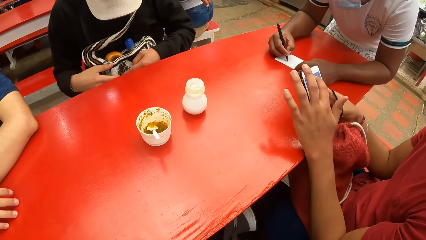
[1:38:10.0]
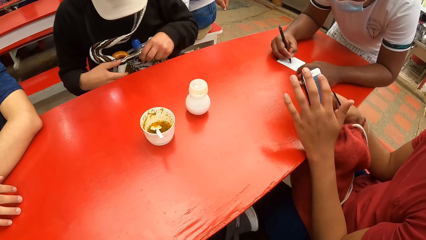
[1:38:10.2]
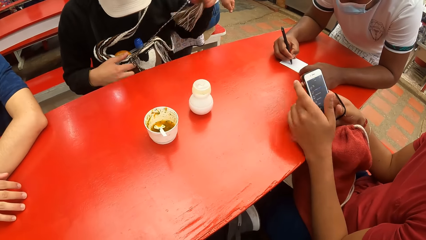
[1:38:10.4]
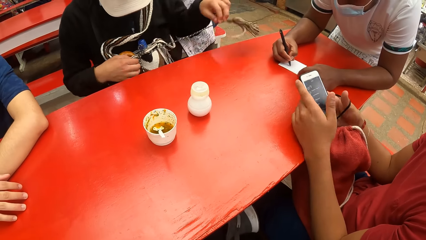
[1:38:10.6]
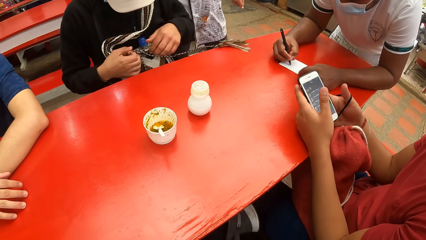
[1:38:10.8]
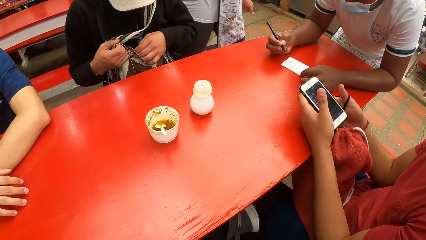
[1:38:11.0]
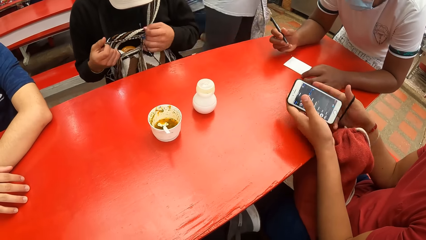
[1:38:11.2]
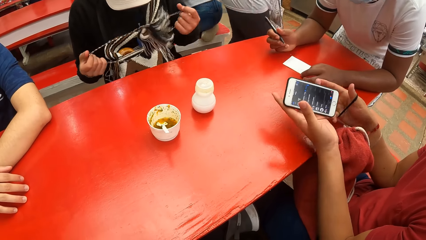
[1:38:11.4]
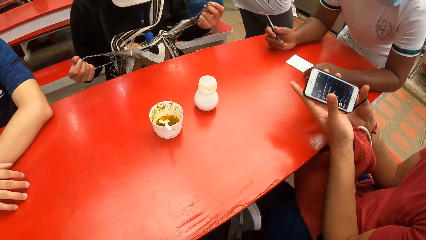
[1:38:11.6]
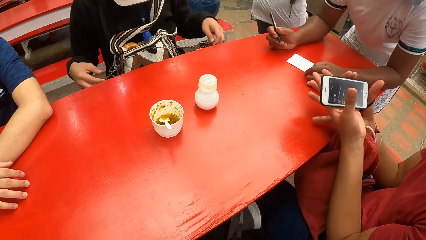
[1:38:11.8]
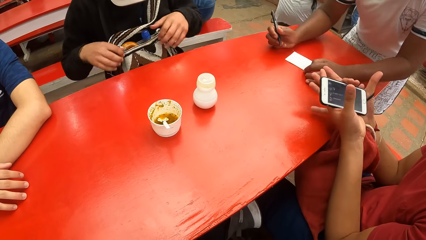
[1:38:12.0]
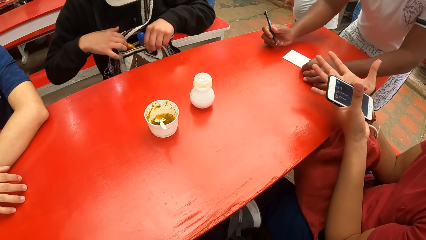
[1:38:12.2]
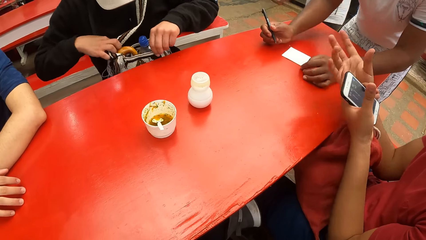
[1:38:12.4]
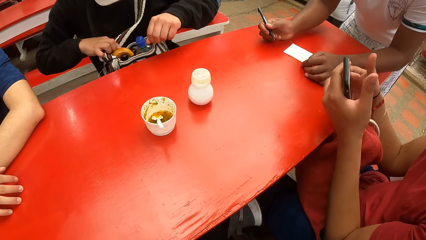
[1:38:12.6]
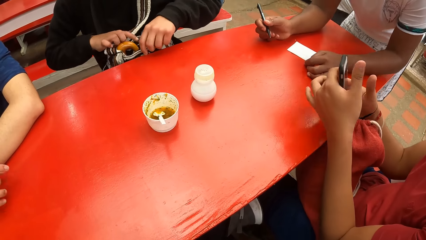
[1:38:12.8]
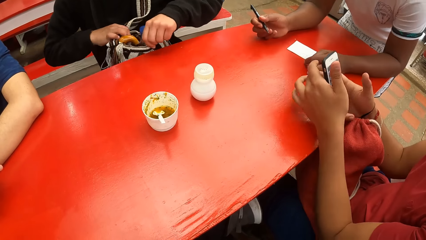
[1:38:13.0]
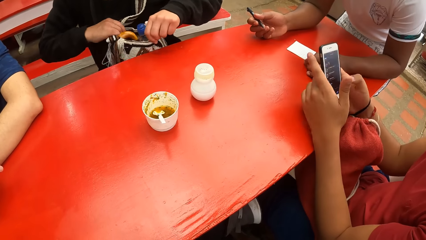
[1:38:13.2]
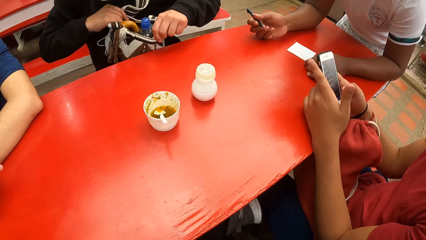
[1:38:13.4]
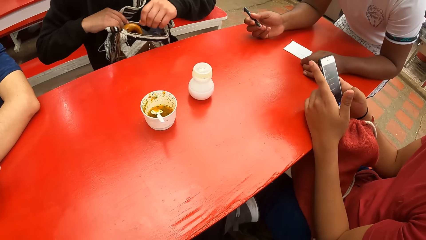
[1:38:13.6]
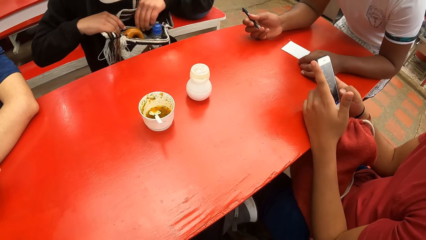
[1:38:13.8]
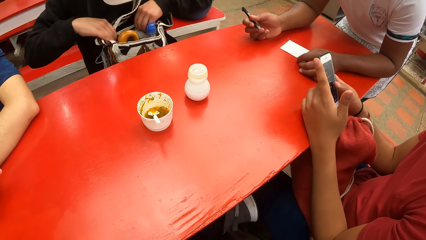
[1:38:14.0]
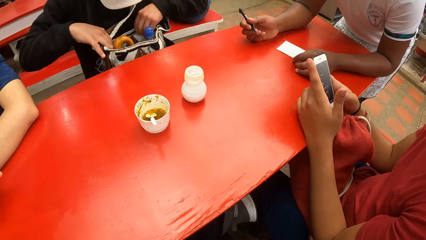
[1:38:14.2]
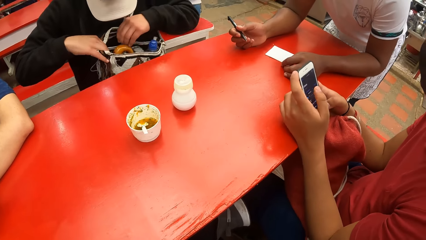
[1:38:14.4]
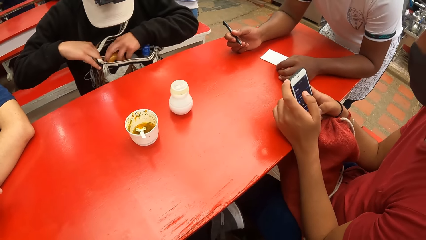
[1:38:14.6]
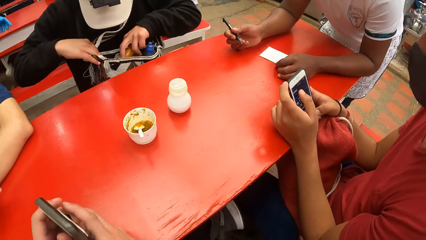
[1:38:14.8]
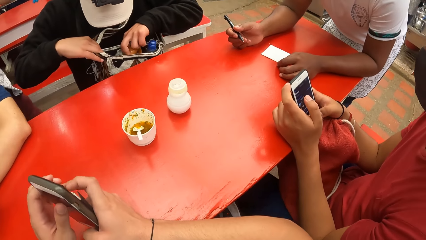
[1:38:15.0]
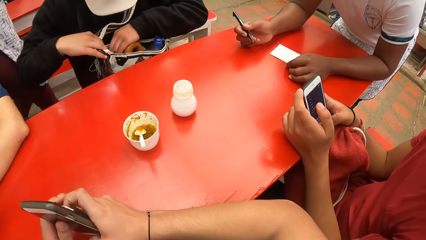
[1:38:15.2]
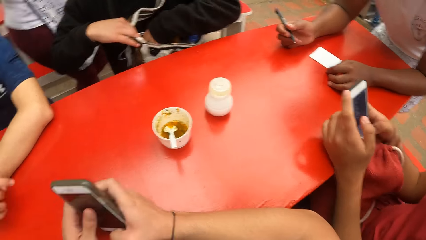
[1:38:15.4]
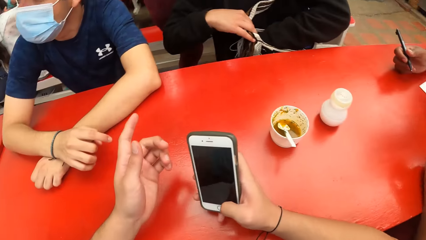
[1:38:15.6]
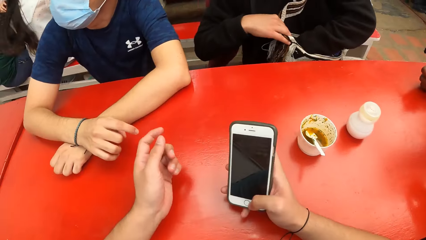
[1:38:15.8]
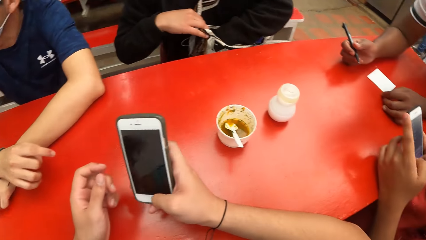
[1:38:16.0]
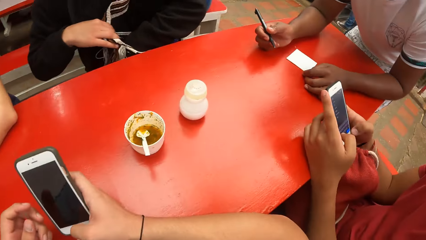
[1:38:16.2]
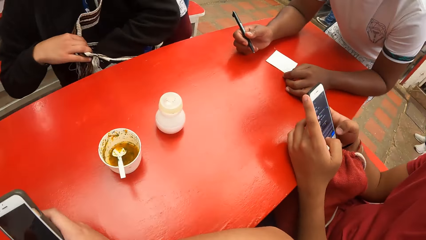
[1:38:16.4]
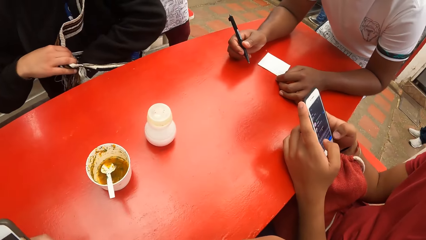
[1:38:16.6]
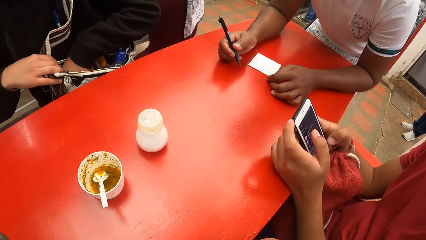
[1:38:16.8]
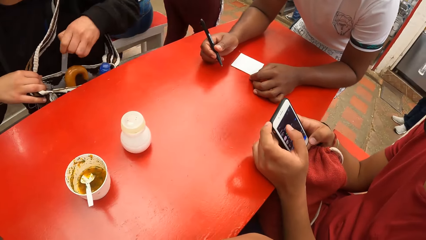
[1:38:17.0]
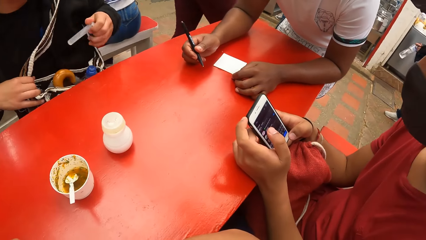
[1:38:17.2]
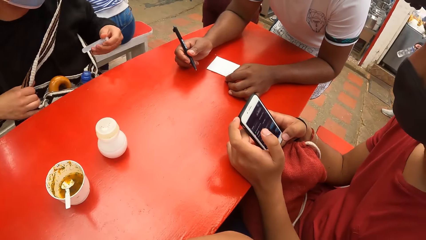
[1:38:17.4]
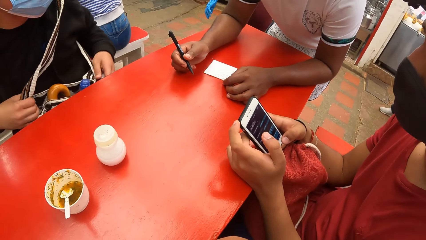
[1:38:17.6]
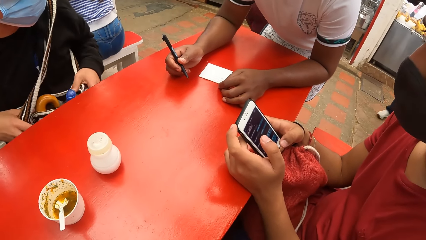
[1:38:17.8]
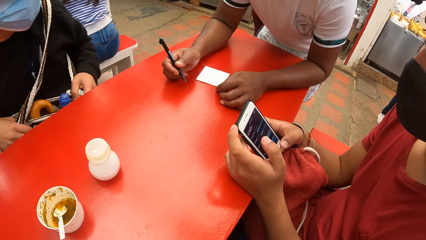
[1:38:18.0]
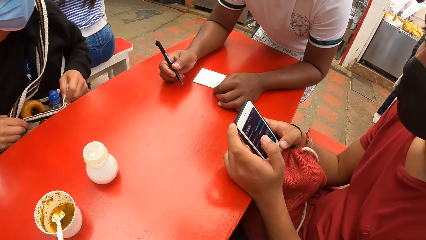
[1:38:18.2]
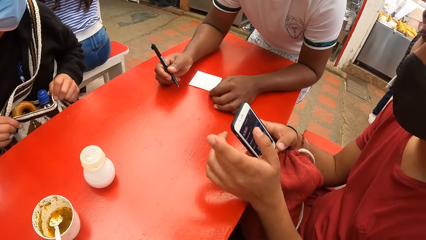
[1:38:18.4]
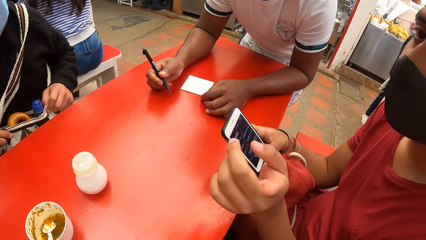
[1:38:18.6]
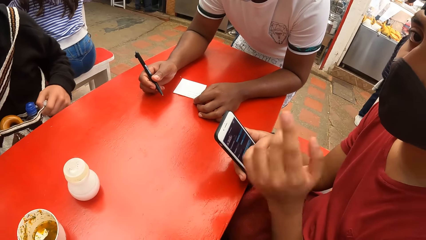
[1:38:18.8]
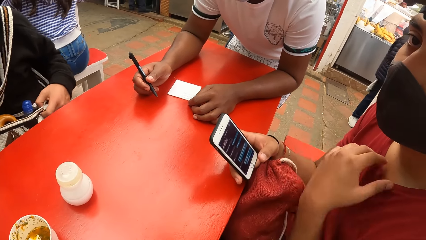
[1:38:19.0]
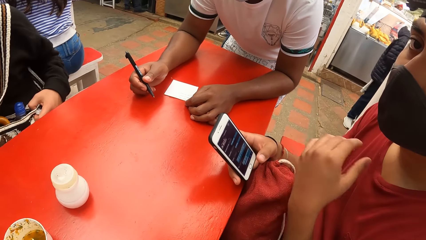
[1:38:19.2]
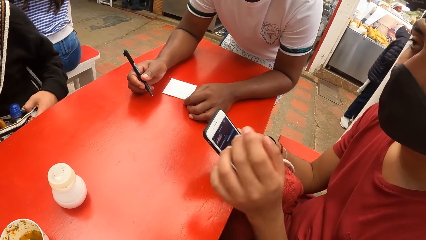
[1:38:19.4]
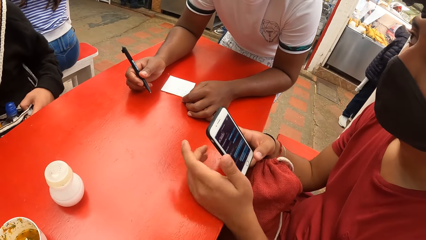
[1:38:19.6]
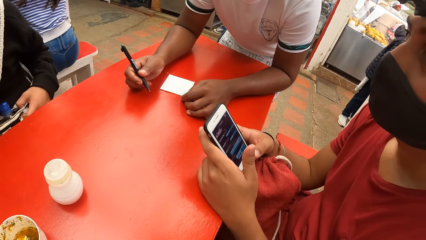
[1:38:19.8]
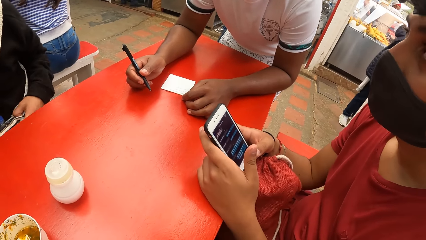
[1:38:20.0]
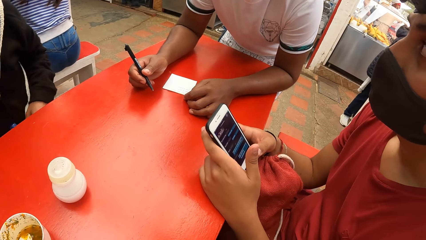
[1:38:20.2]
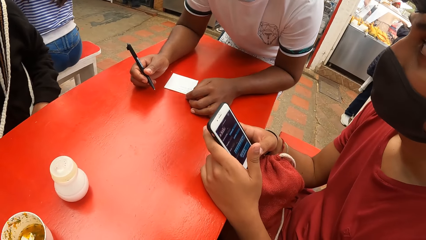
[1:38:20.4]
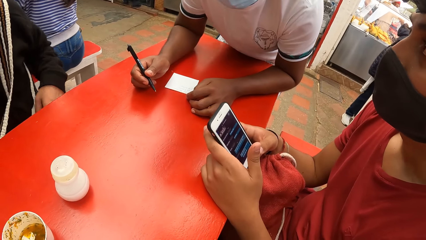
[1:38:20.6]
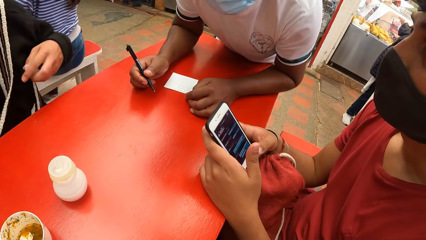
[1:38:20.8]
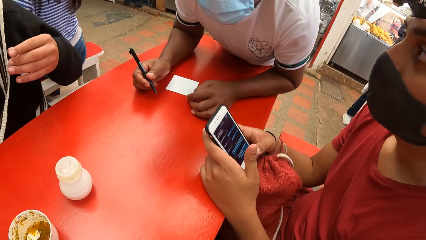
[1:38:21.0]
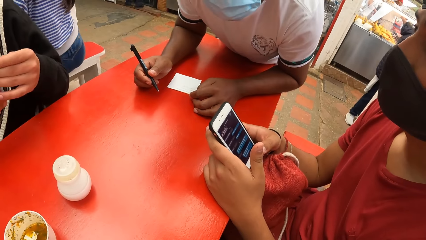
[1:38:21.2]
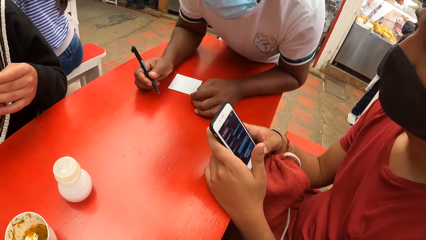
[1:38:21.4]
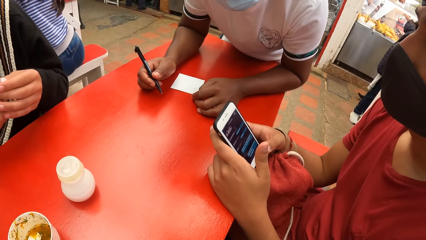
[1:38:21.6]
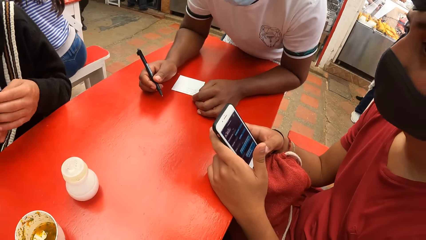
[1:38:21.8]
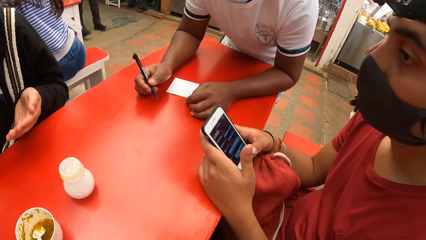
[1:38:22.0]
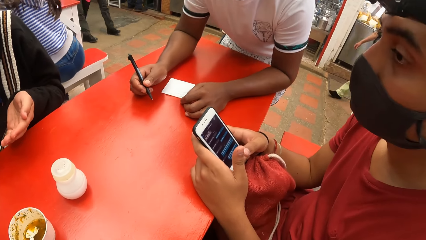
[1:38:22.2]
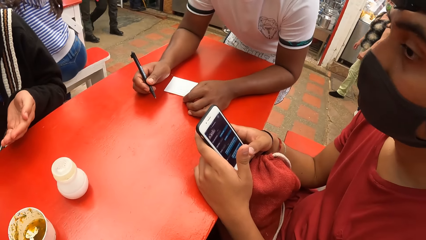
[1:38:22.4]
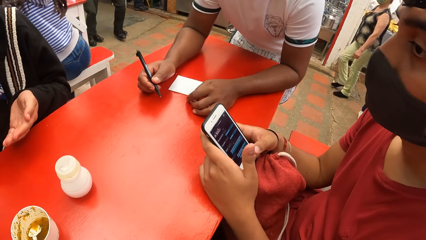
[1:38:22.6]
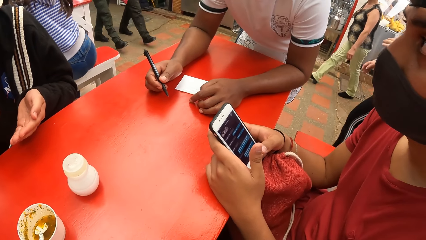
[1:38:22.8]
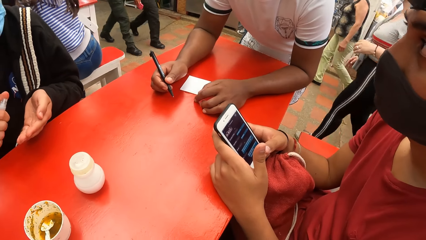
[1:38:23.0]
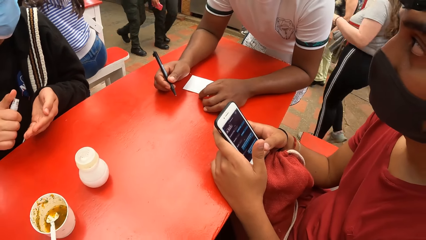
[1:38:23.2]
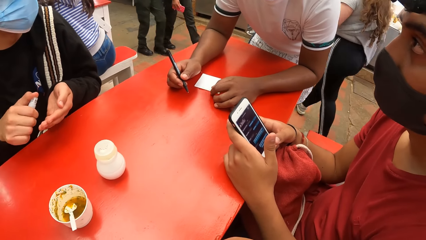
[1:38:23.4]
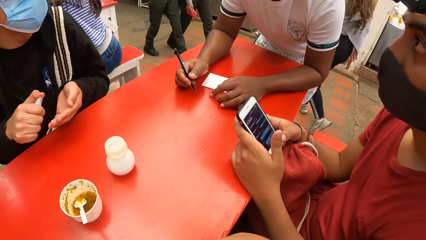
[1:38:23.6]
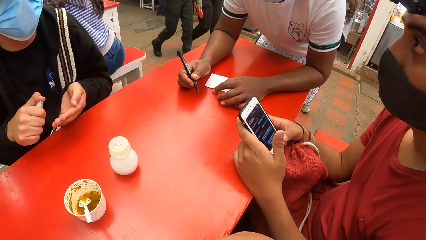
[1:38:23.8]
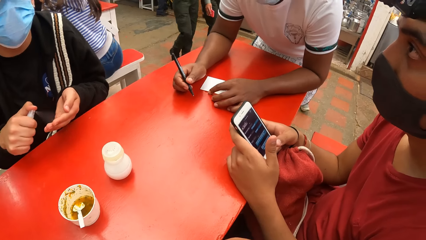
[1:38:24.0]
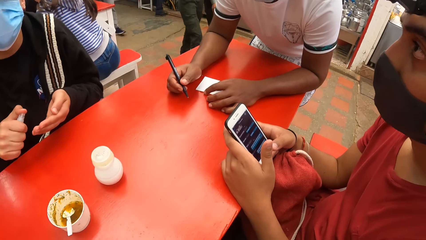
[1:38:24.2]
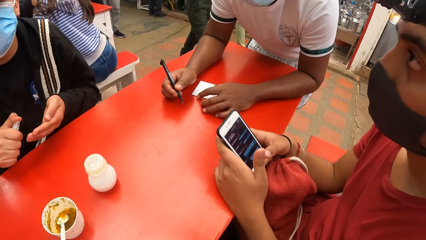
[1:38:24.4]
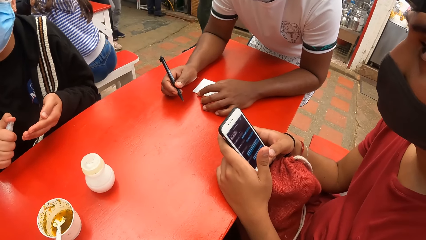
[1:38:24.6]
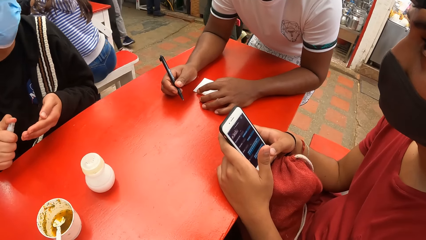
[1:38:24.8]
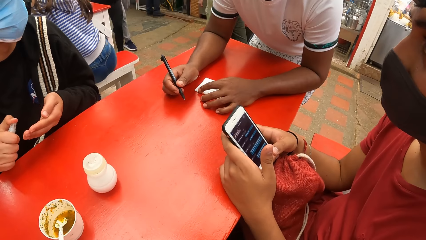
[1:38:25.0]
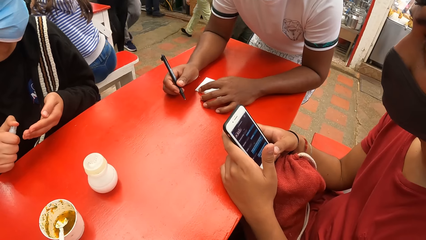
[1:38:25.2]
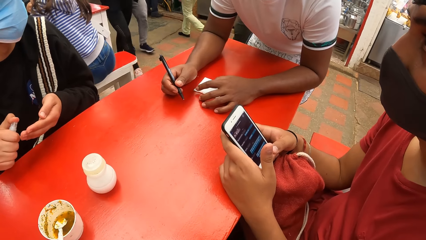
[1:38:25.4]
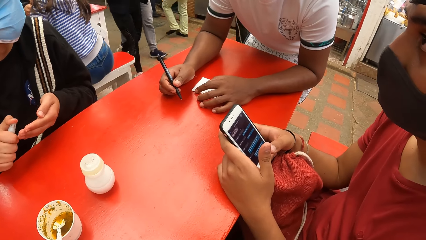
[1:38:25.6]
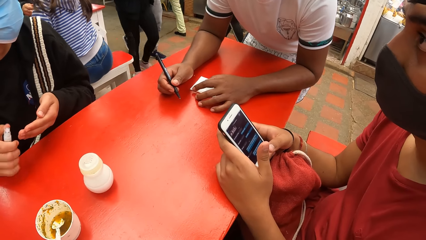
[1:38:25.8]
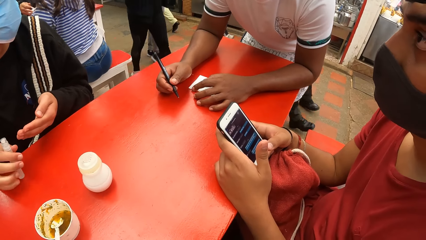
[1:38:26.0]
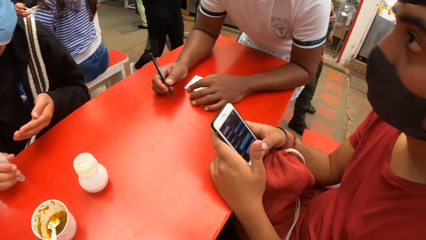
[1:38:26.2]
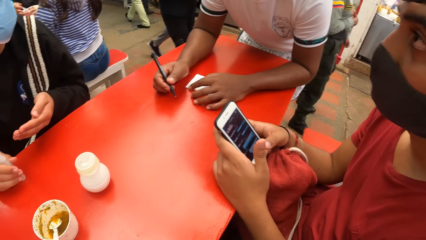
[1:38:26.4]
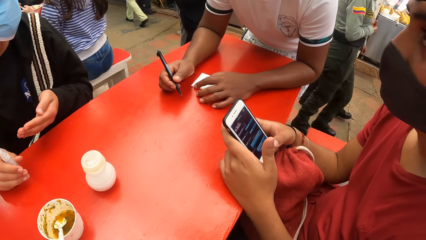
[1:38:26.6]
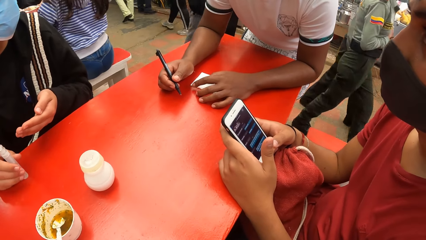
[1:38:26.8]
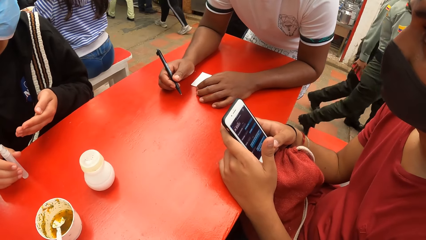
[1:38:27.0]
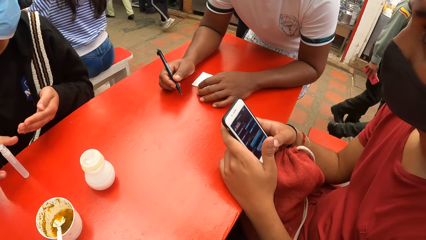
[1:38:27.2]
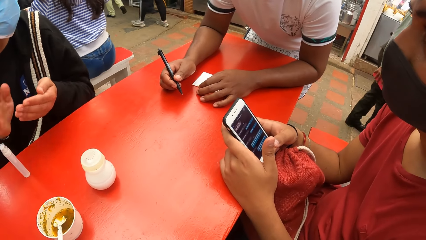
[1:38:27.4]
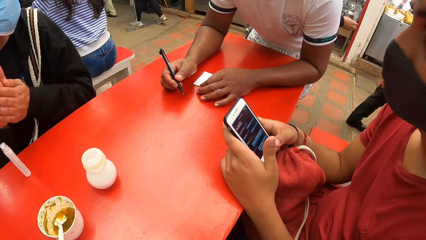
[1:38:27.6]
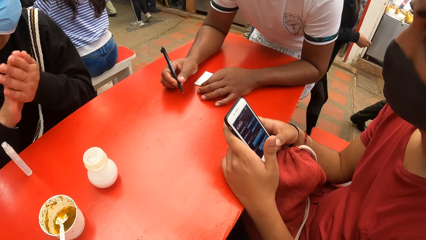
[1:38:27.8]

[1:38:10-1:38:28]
A man unties the string of his bag with his hands. The camera wearer places his hands with his phone on the table. The man dips his left hand into his bag. The camera wearer takes out the phone. The man removes a hand sanitiser from his bag with his left hand. Another man interacts with the camera wearer. The first man opens the hand sanitiser with his left hand and sprays the sanitiser on his left hand. The first man drops the hand sanitiser on the table with his right hand.
